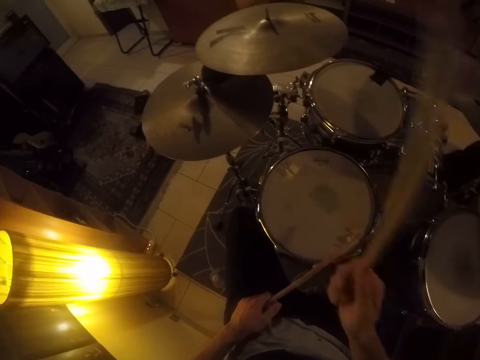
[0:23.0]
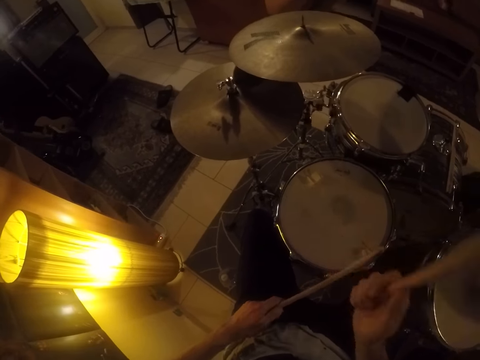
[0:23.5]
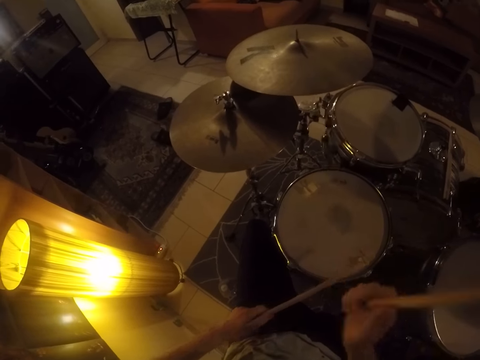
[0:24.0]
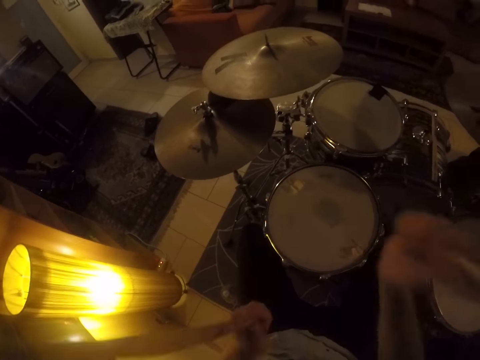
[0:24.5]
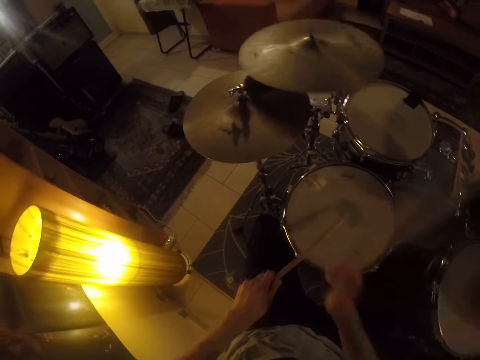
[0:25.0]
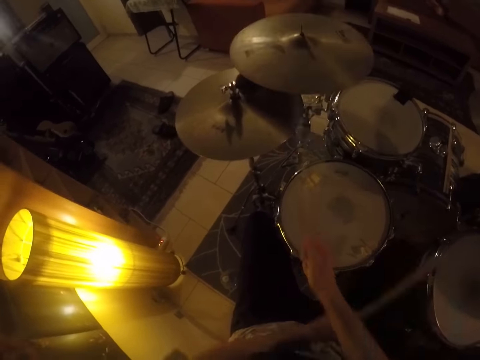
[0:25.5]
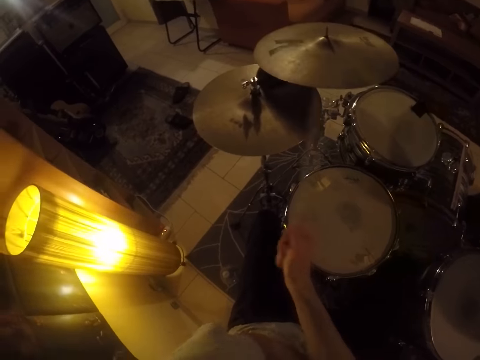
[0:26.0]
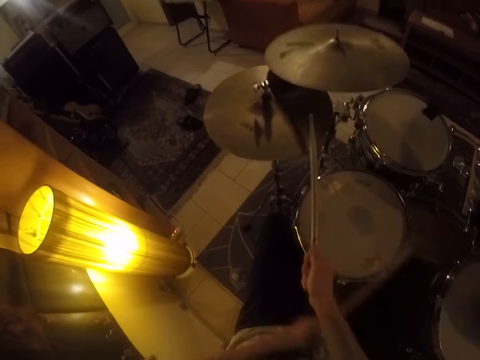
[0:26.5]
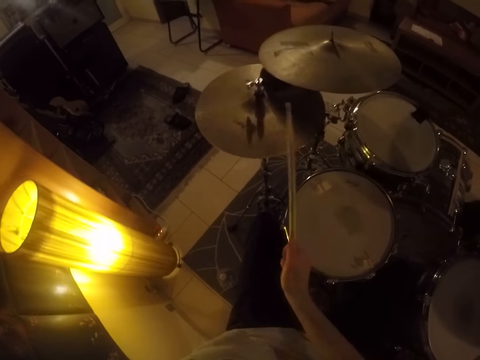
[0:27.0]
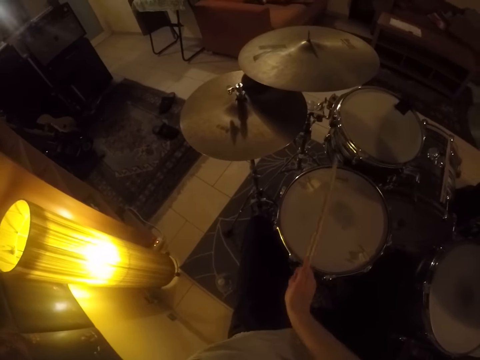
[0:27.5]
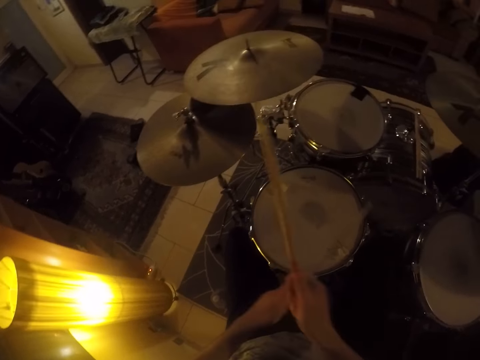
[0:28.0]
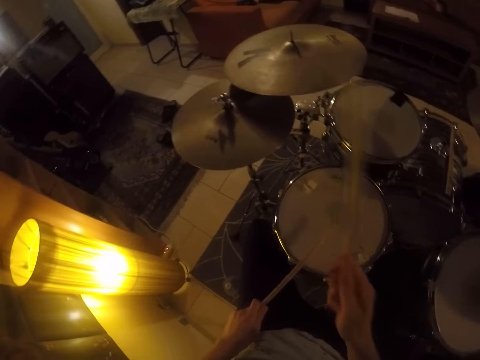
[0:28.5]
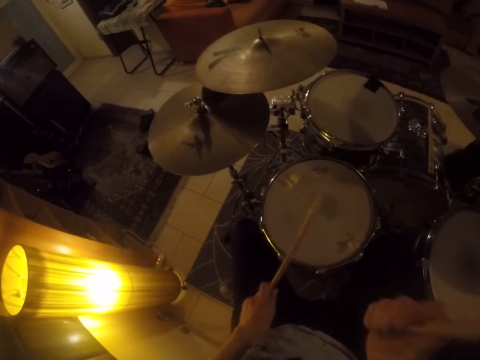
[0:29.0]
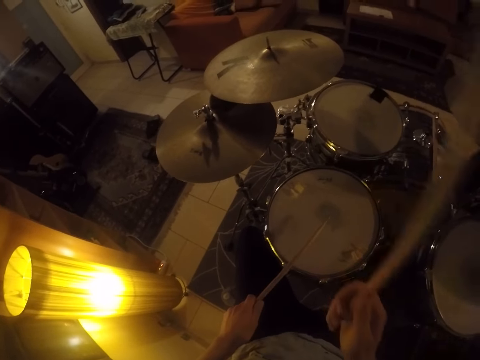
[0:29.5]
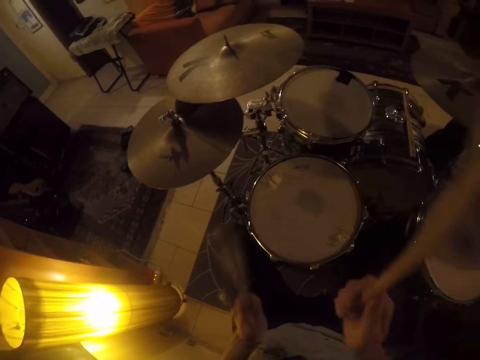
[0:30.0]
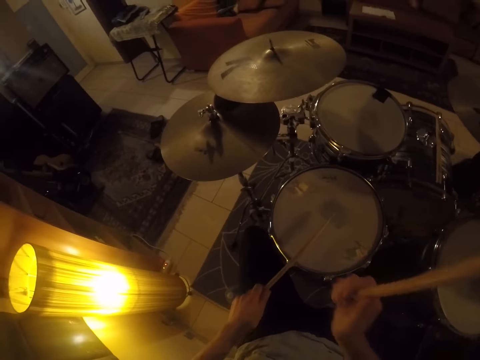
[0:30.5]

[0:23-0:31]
The camera wearer plays the drum set with the drum sticks in both hands.

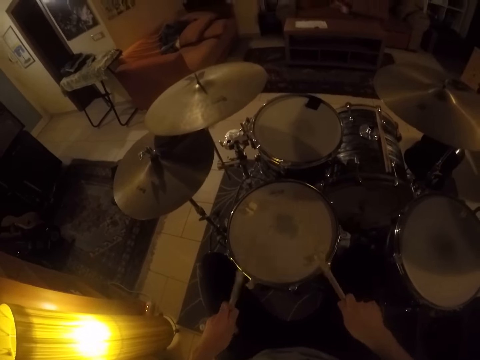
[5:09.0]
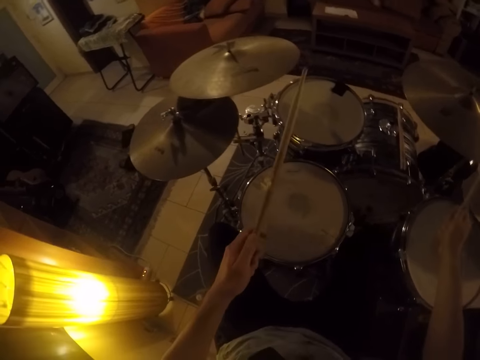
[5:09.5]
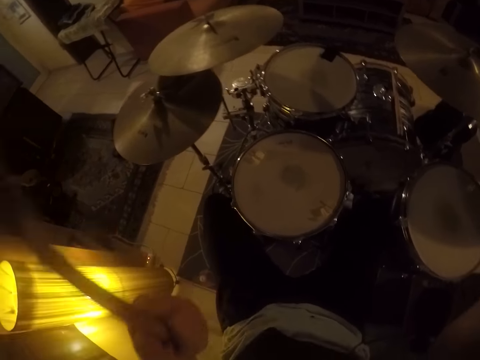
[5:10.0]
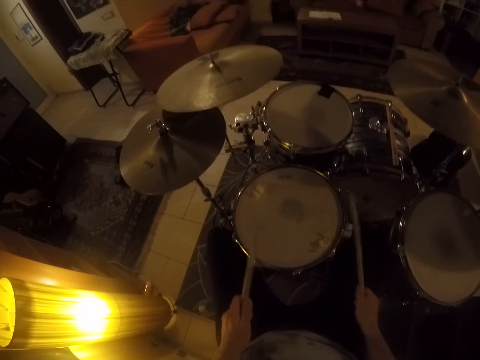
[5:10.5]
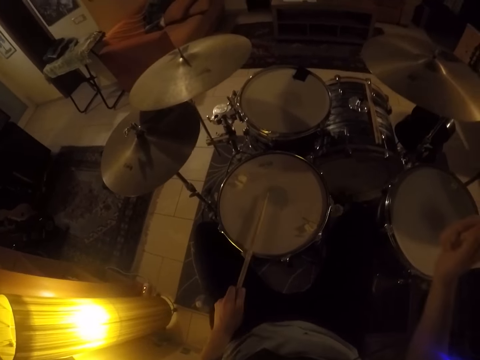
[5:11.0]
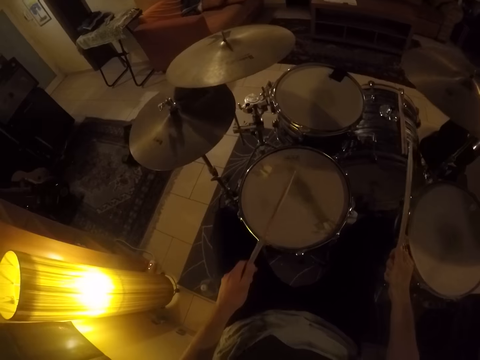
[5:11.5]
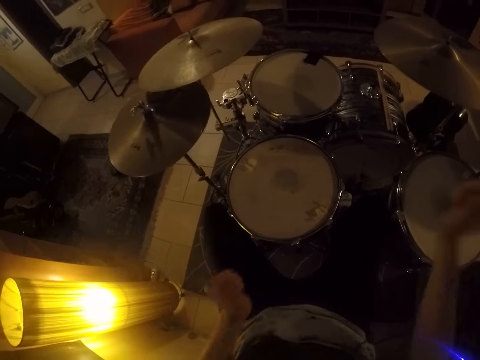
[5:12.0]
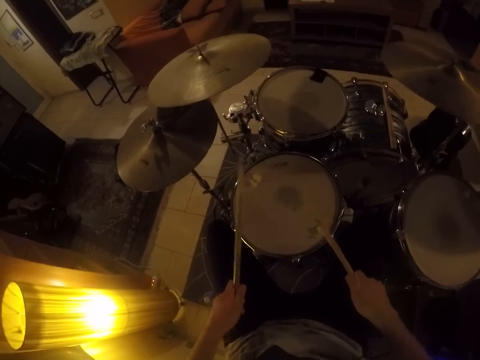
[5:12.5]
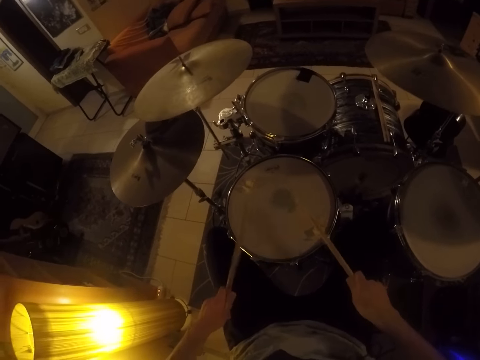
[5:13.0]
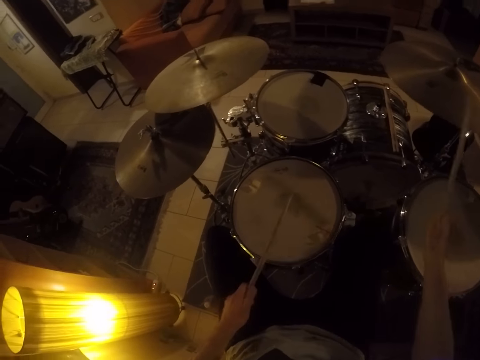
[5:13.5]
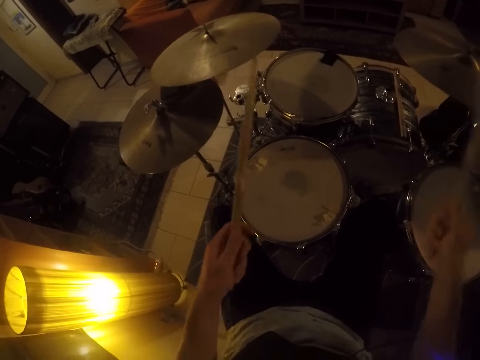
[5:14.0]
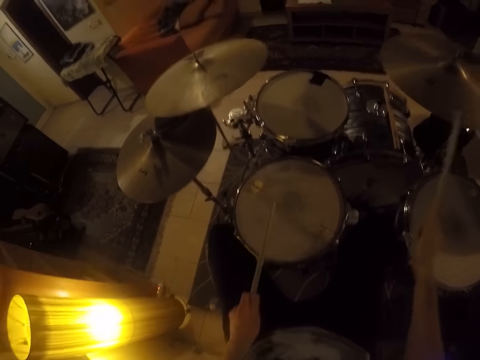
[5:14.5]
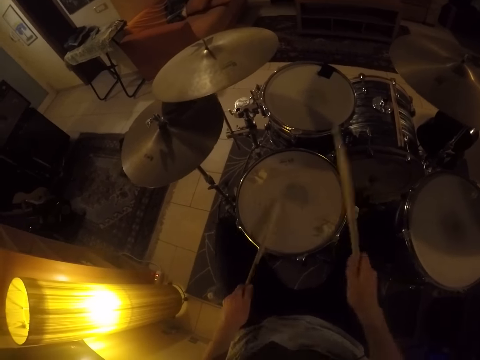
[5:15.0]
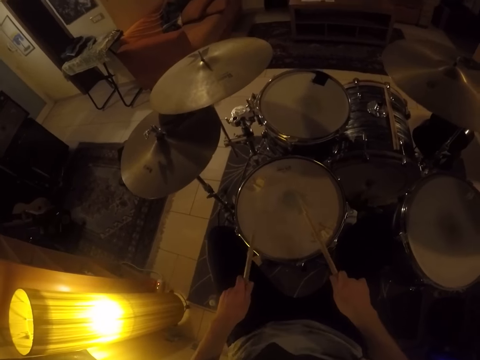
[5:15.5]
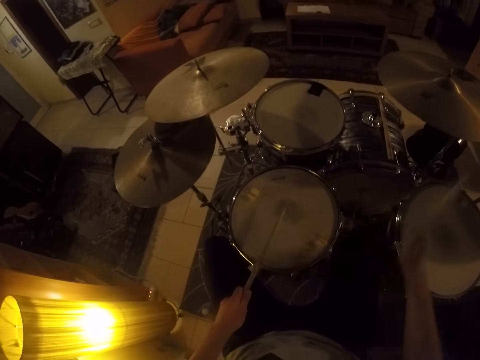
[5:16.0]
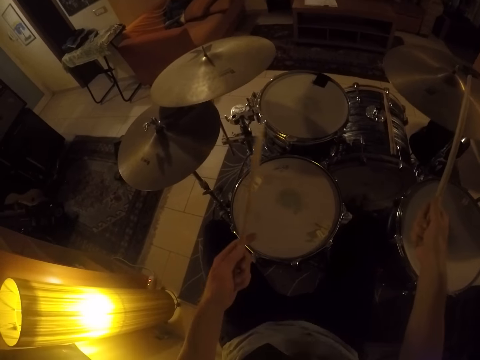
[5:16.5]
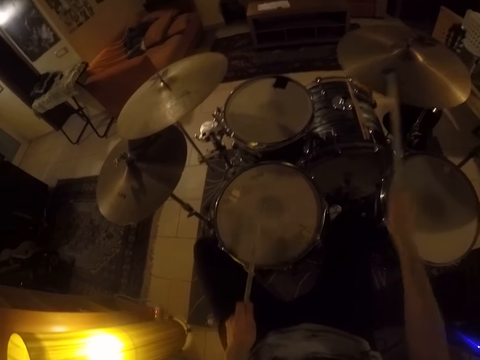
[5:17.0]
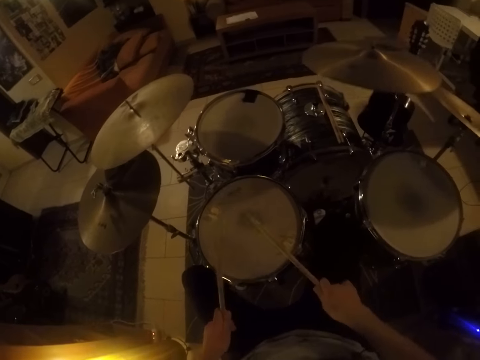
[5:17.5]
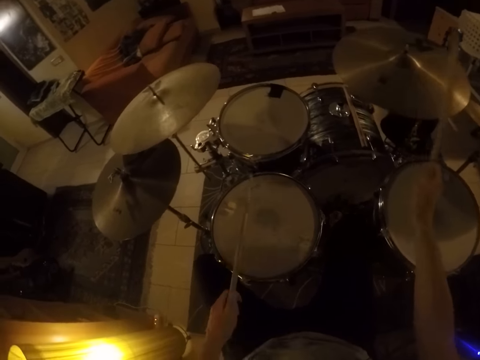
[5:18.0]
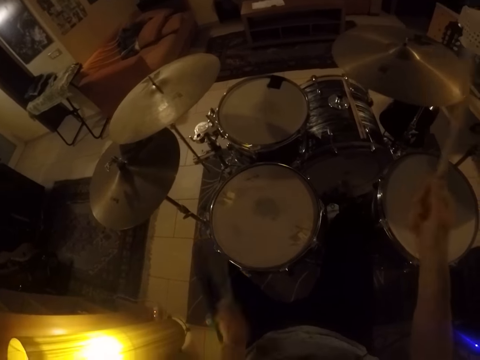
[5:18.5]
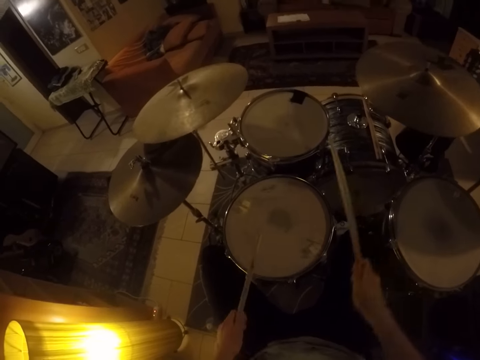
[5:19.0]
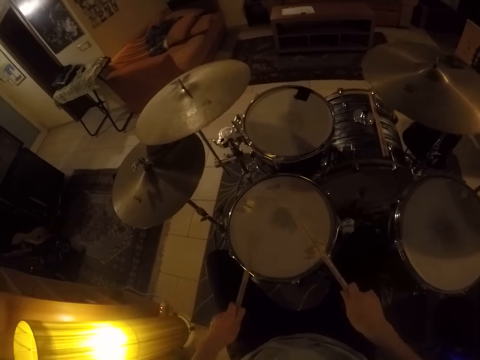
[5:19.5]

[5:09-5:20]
The camera wearer uses the sticks to beat the snare drum.

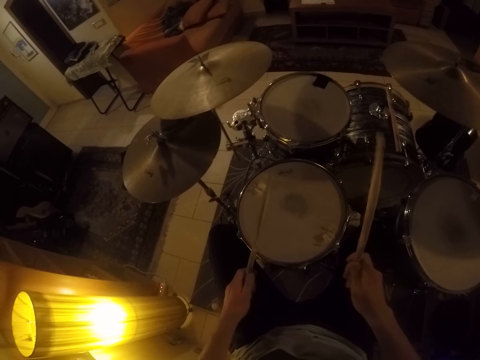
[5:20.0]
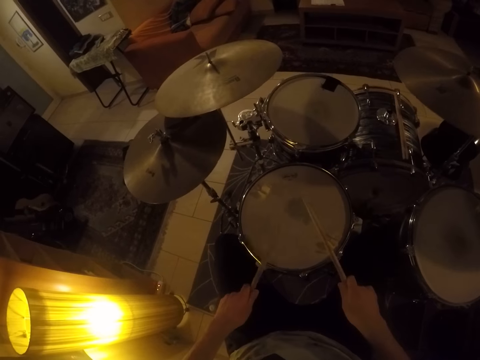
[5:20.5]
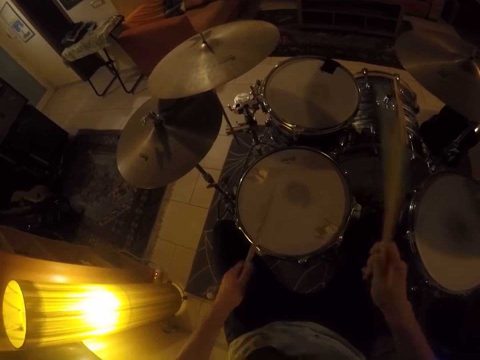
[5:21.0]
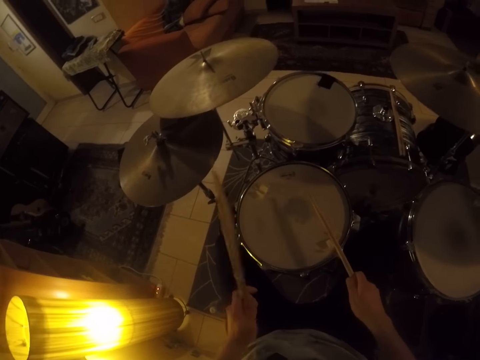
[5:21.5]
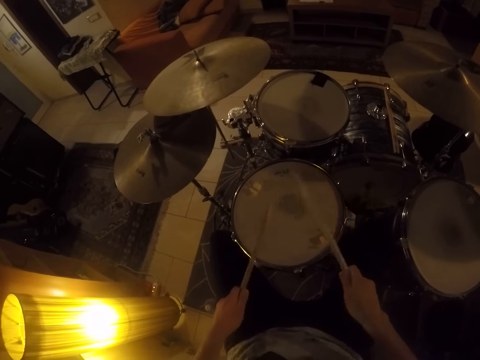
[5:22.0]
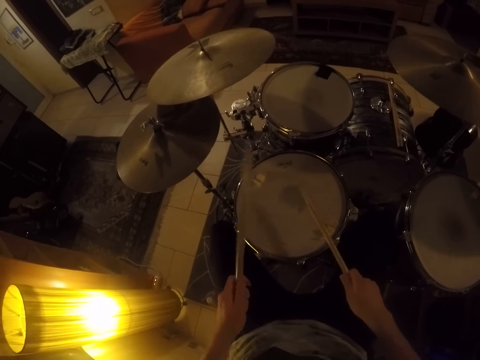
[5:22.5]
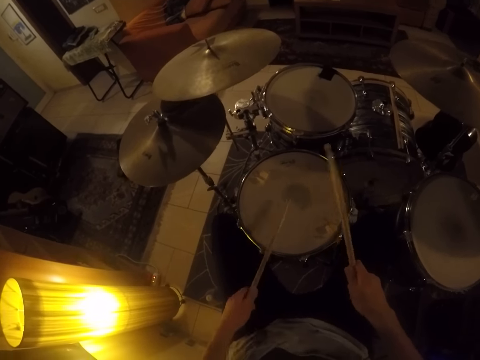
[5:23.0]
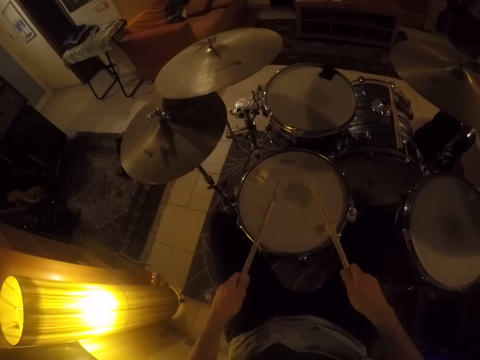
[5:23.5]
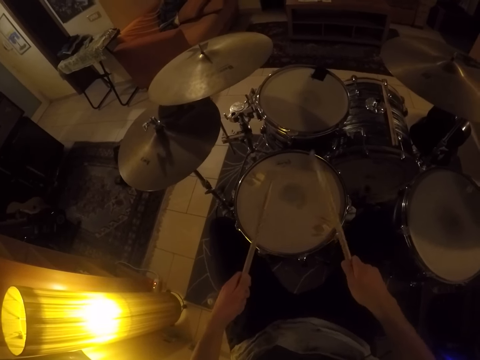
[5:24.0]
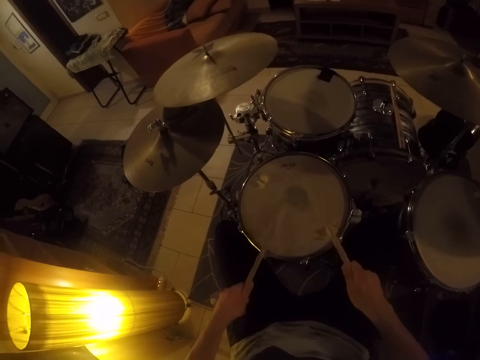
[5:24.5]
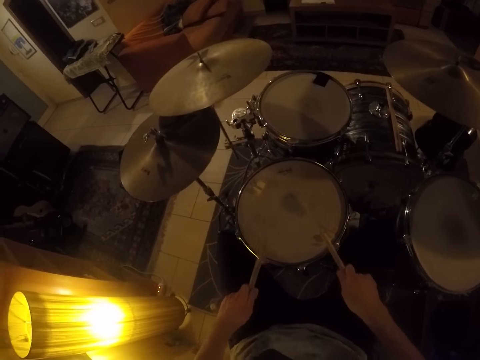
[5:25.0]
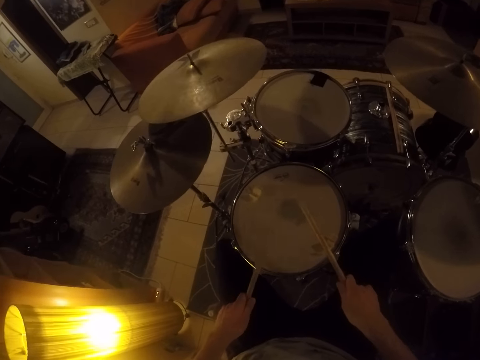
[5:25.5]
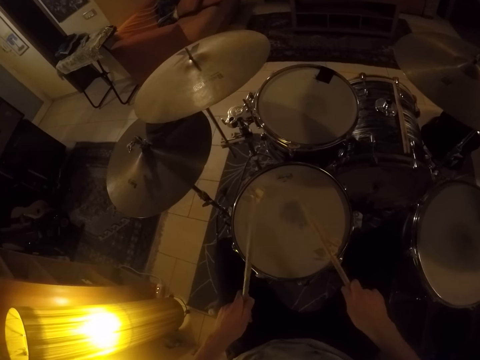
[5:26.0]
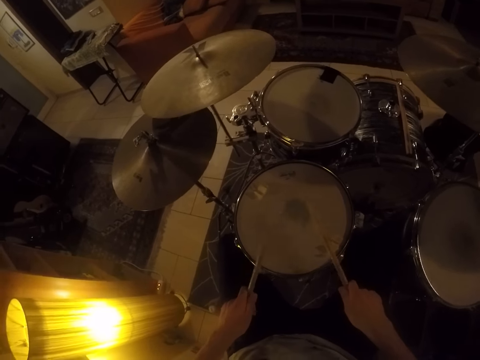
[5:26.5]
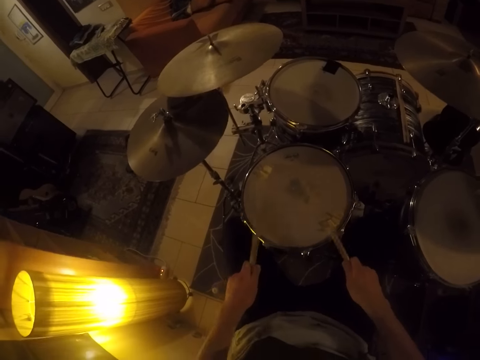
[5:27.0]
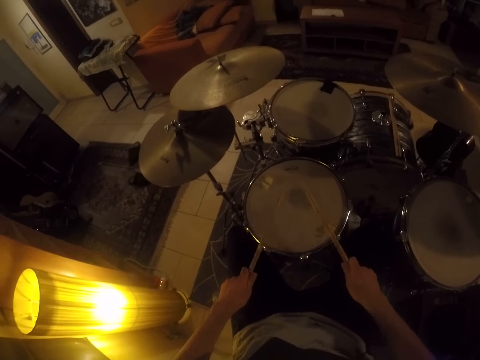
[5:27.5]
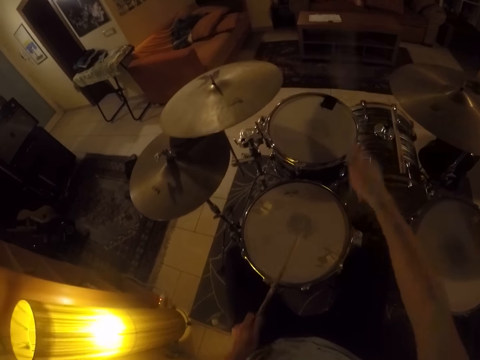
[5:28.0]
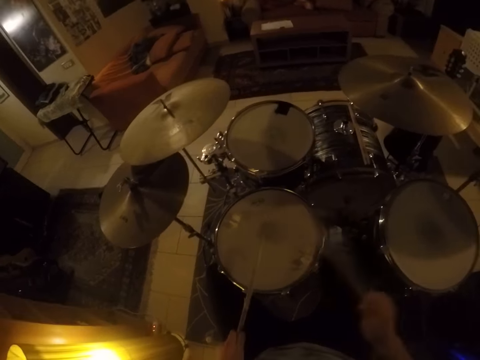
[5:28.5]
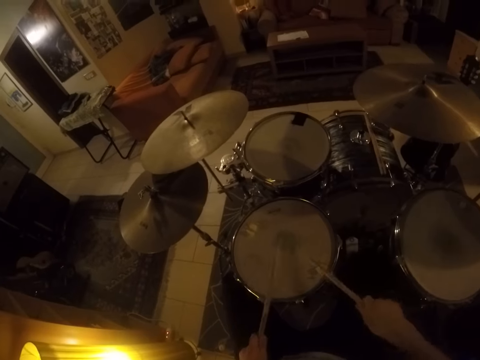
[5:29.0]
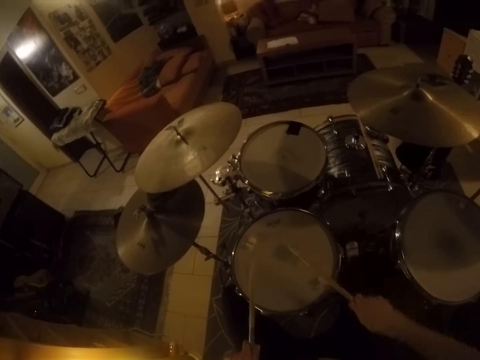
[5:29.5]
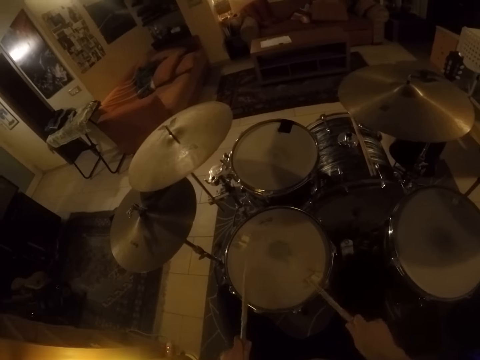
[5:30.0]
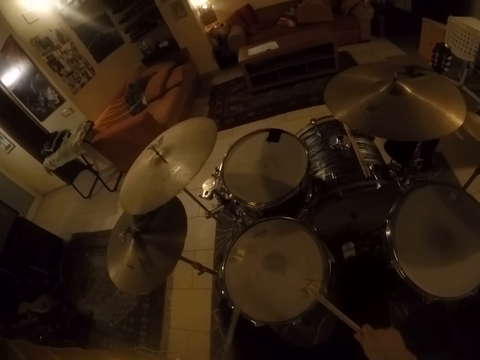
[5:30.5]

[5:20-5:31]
The camera wearer uses the sticks to beat the snare drum.
